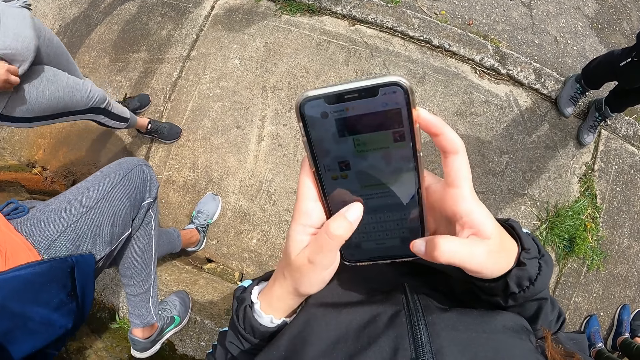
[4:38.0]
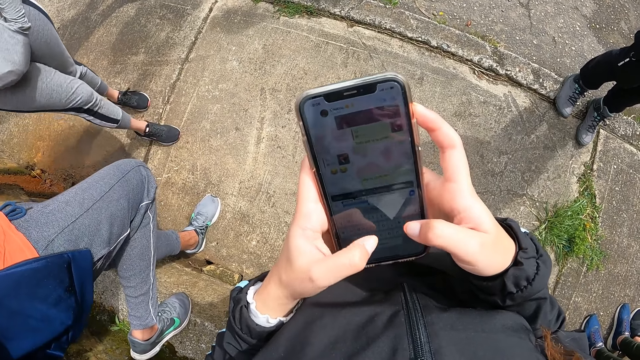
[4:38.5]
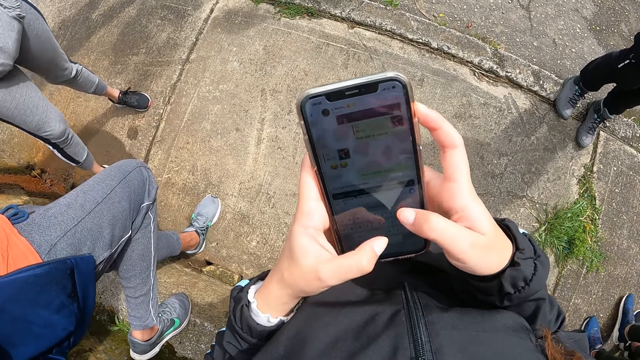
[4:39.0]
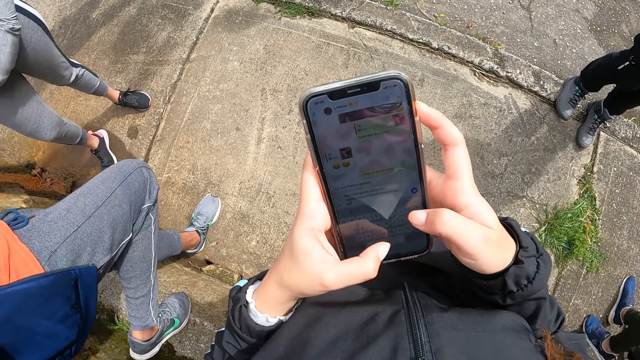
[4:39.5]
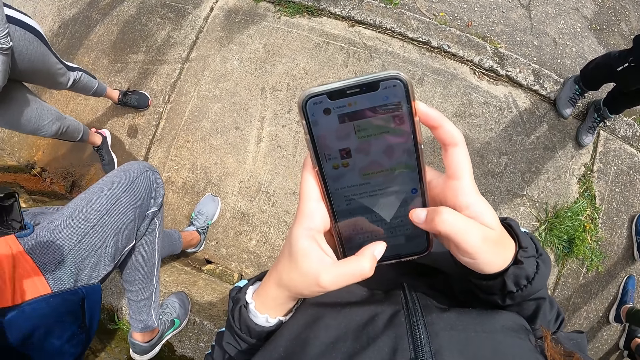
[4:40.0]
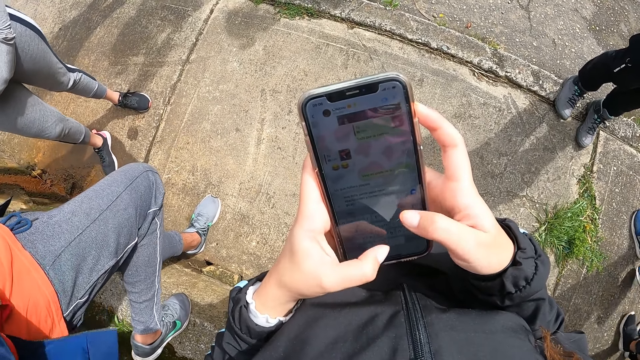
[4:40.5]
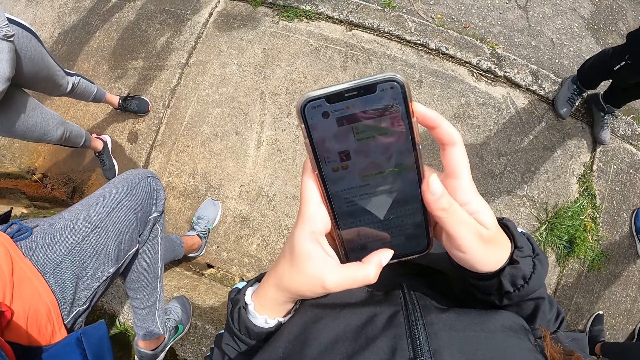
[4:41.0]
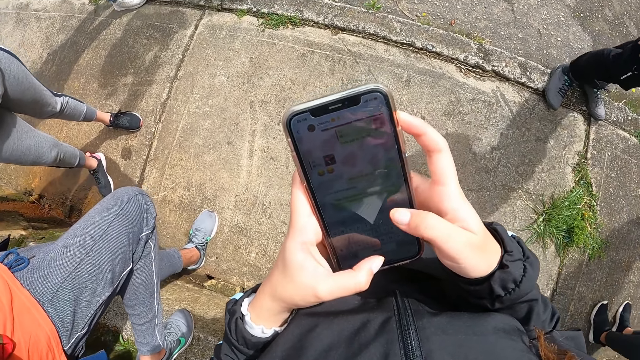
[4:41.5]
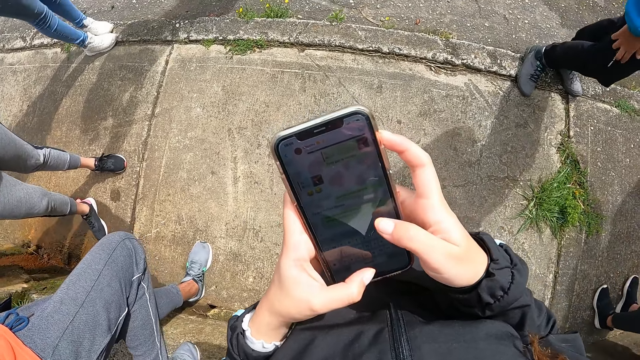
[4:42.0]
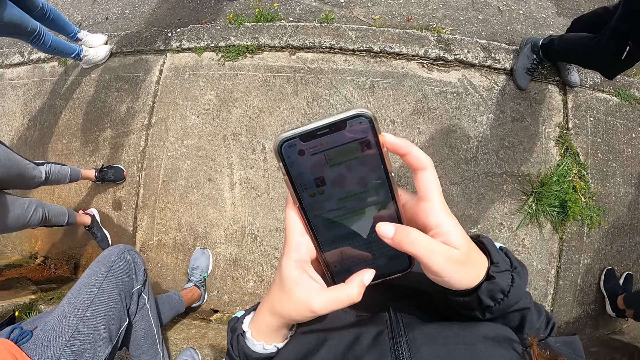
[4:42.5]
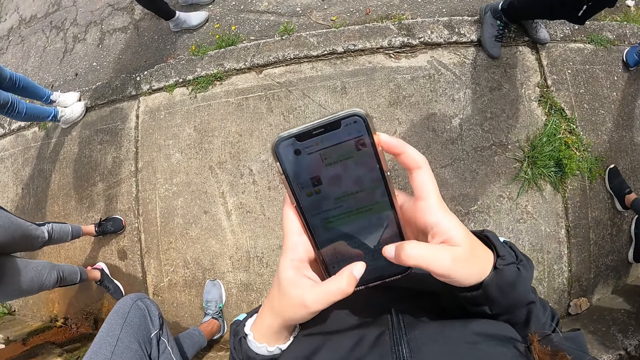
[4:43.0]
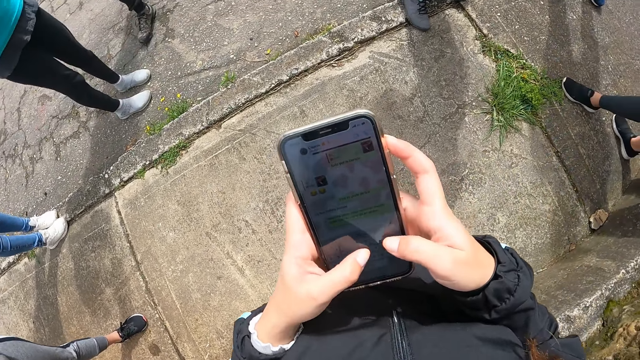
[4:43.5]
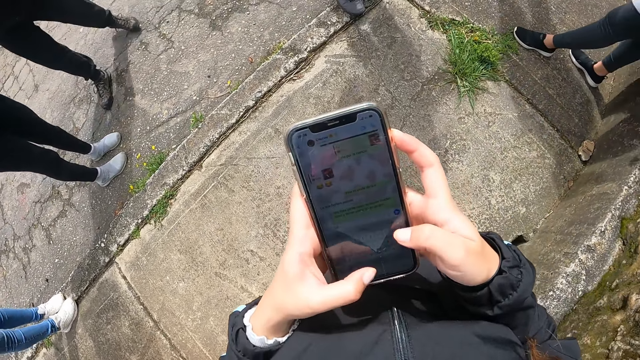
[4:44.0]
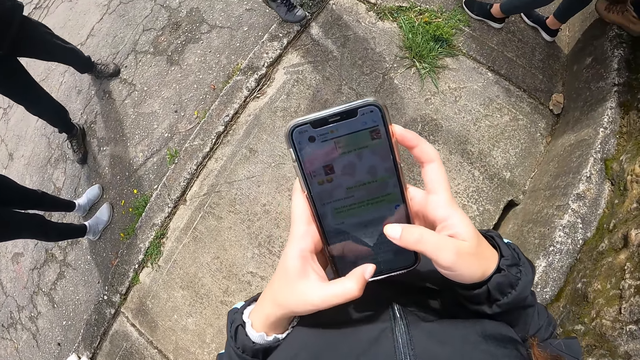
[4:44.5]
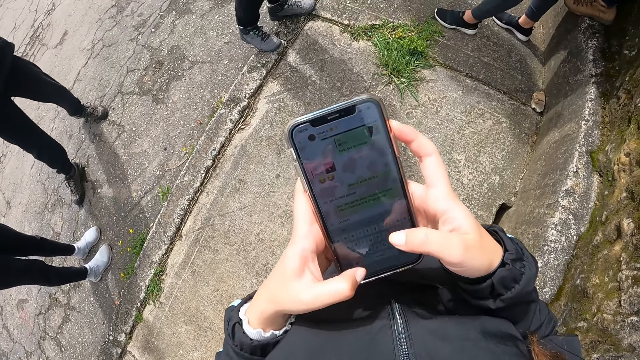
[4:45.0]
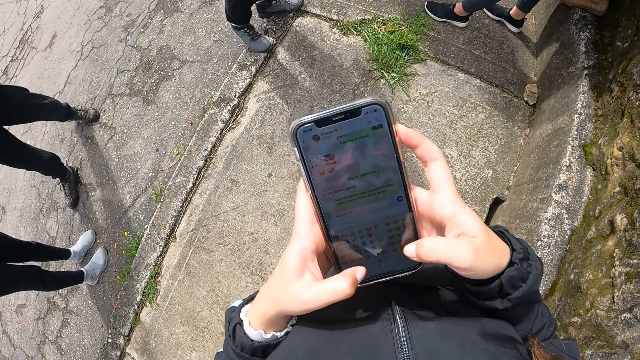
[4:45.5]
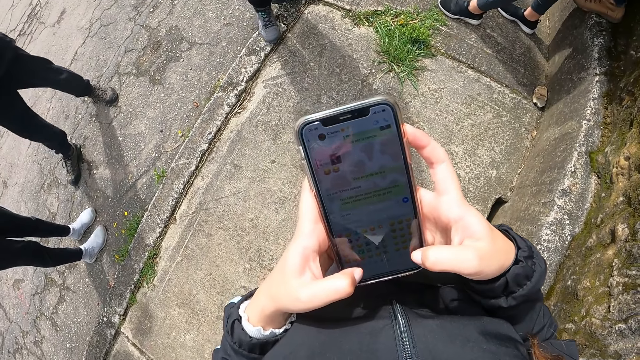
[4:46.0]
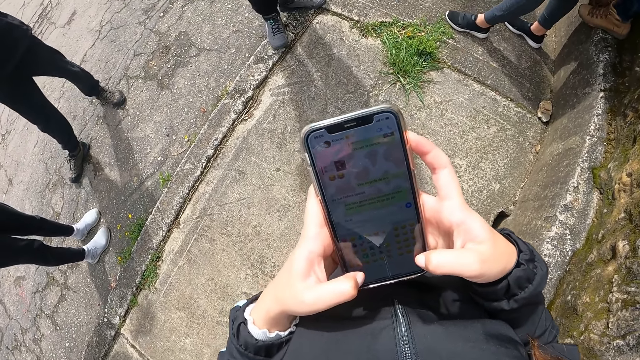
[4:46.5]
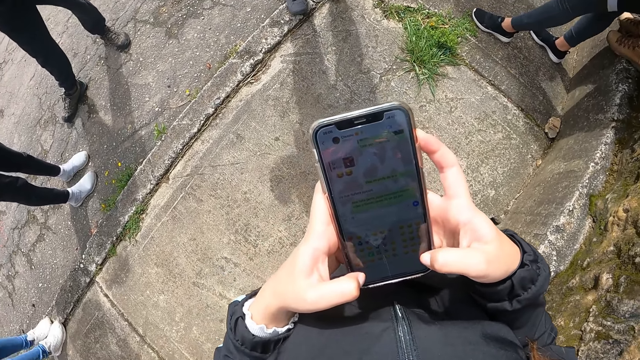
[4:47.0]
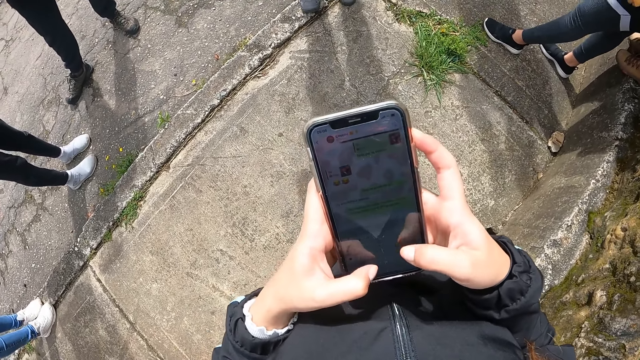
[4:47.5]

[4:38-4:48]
A woman puts a hand in her hood. Another woman holds a trouser zip. The camera wearer operates a phone.

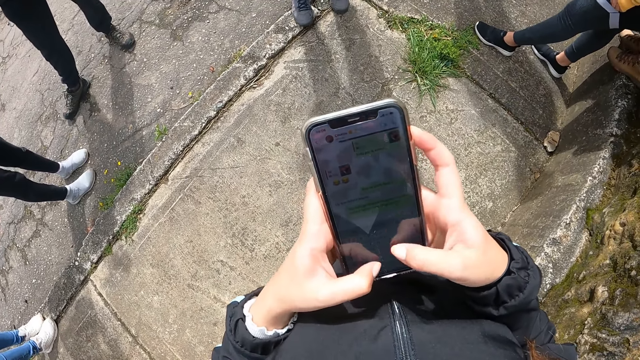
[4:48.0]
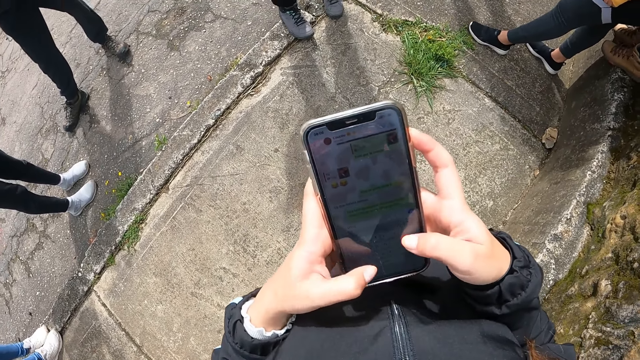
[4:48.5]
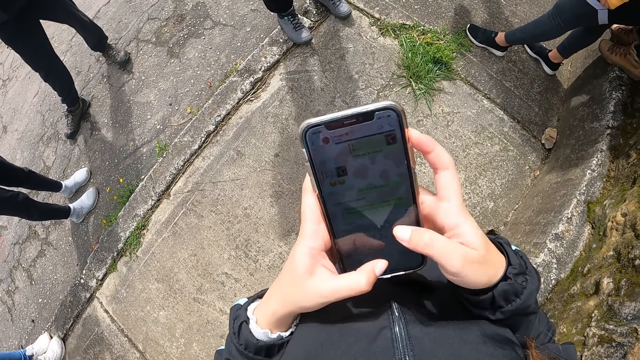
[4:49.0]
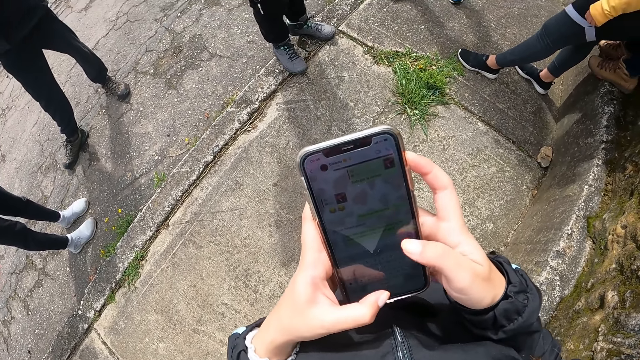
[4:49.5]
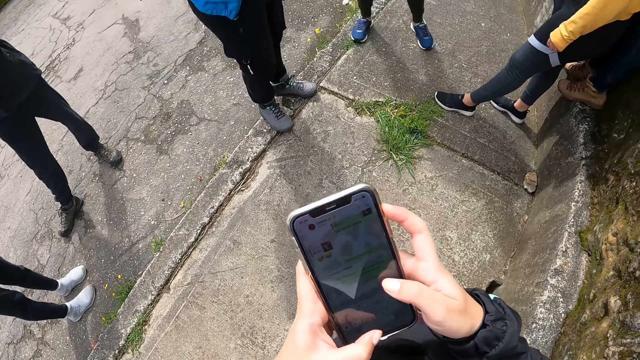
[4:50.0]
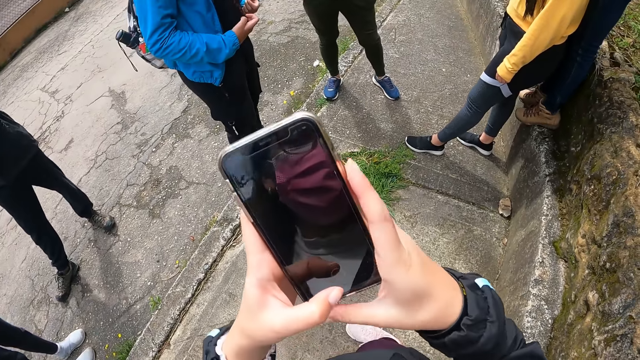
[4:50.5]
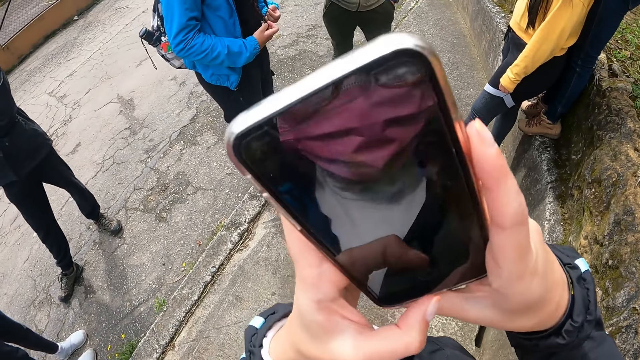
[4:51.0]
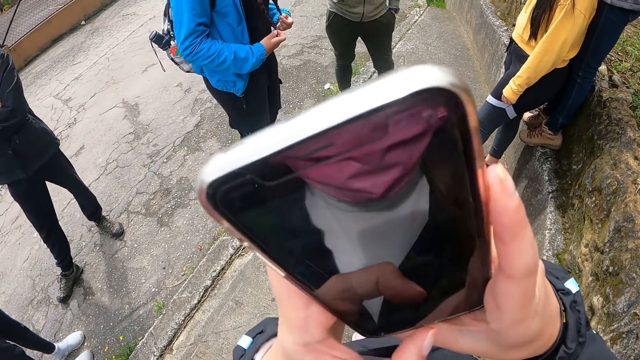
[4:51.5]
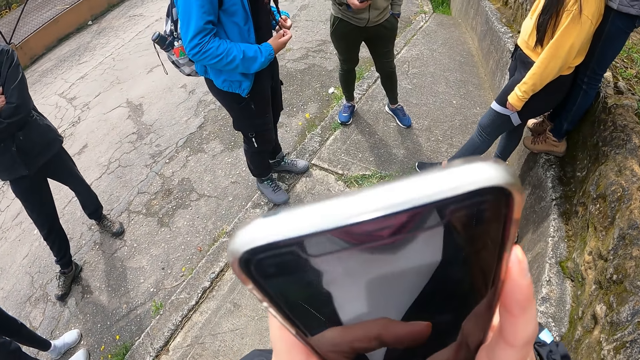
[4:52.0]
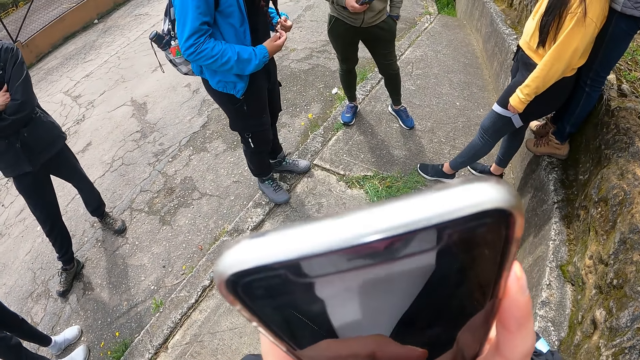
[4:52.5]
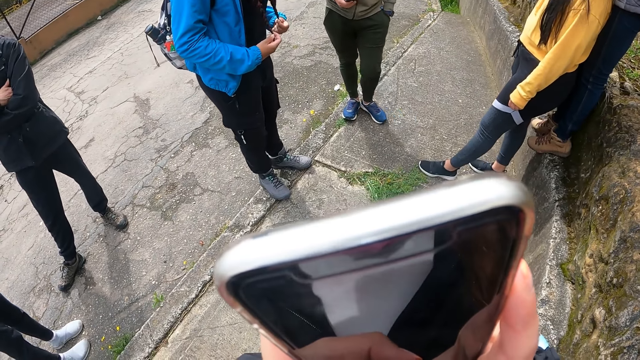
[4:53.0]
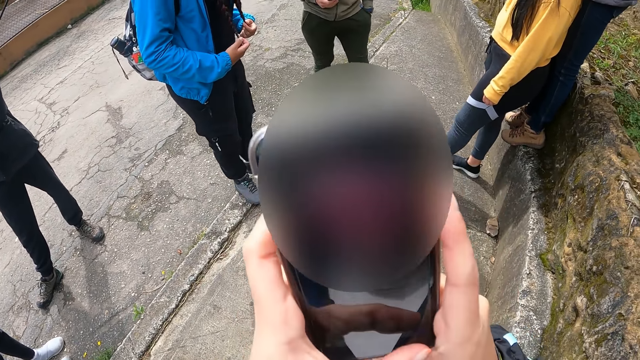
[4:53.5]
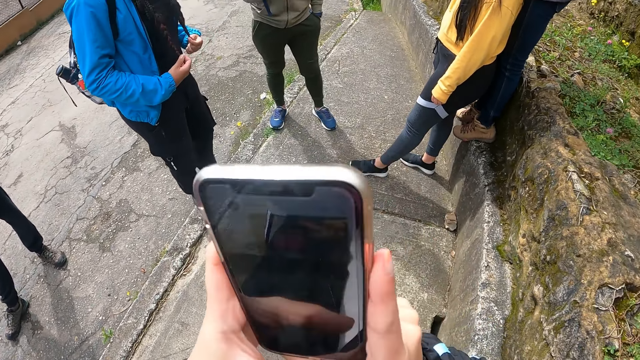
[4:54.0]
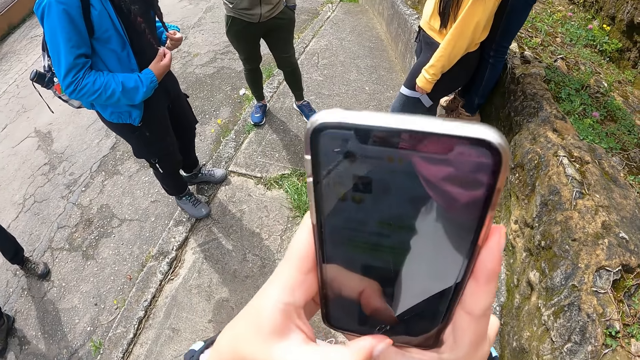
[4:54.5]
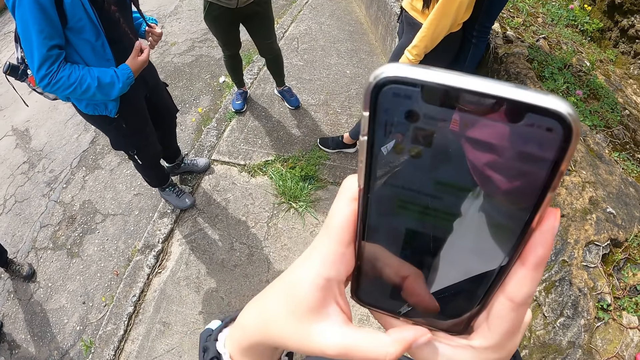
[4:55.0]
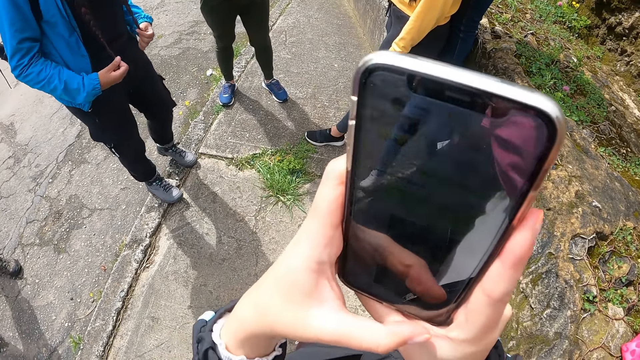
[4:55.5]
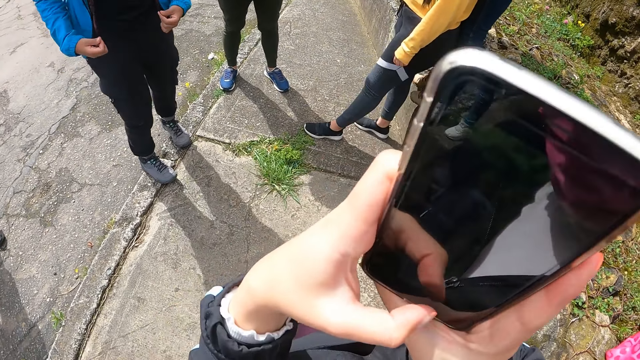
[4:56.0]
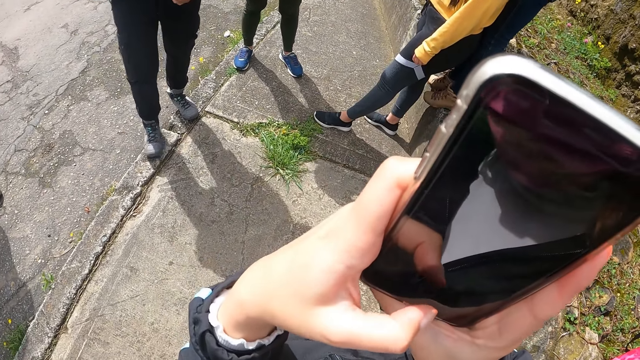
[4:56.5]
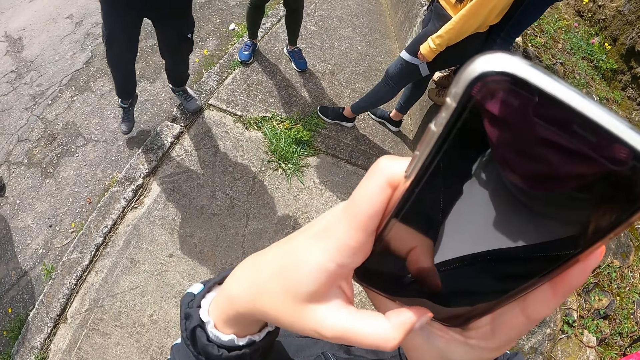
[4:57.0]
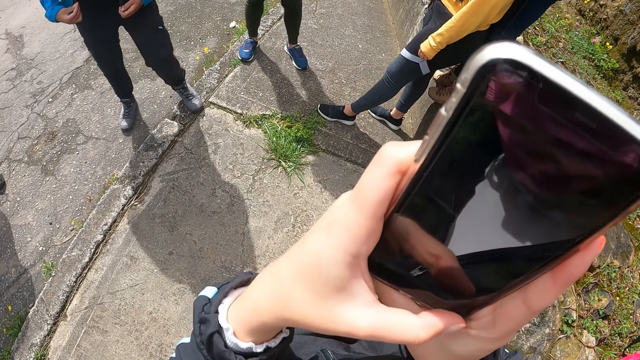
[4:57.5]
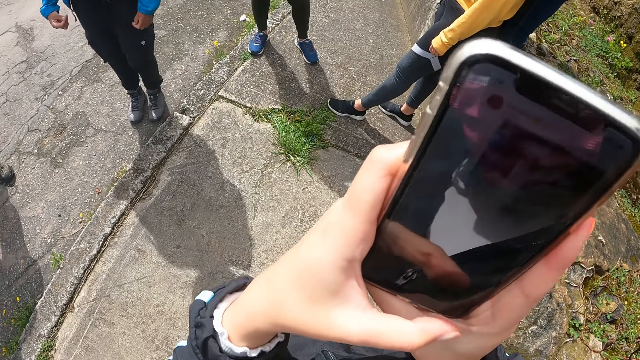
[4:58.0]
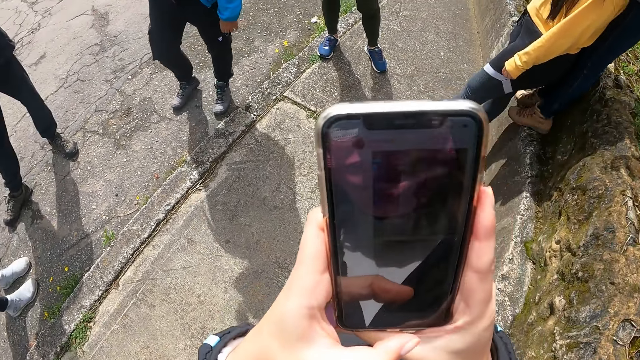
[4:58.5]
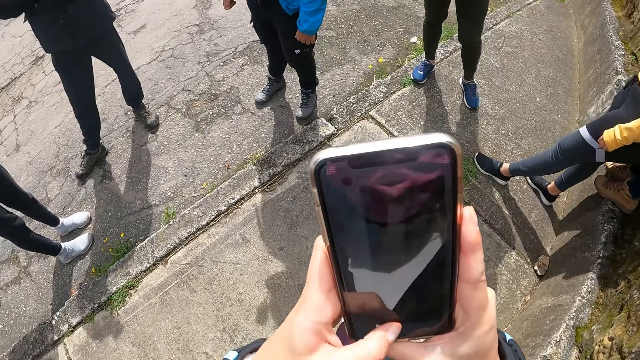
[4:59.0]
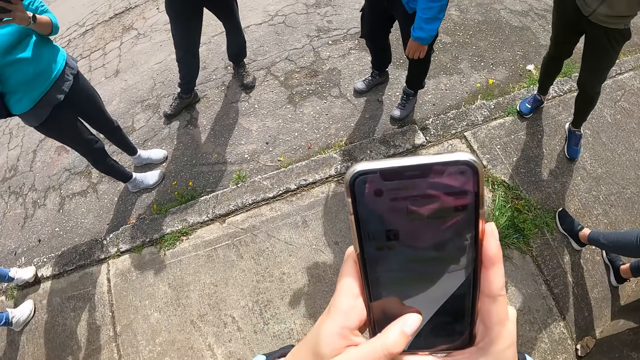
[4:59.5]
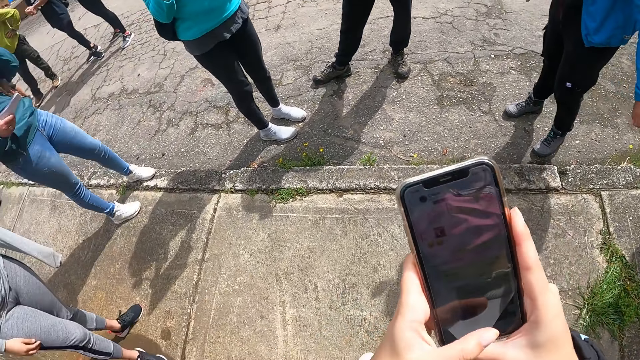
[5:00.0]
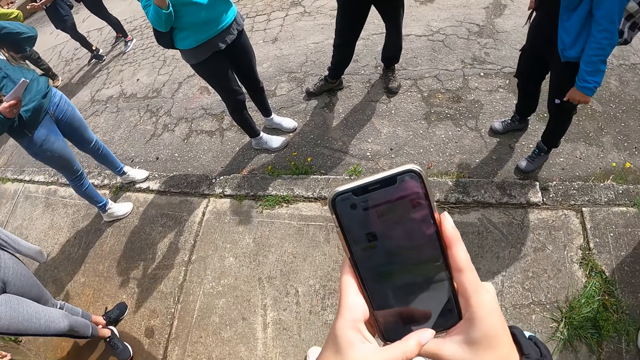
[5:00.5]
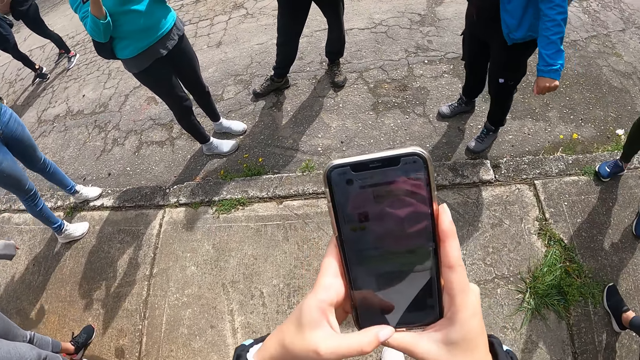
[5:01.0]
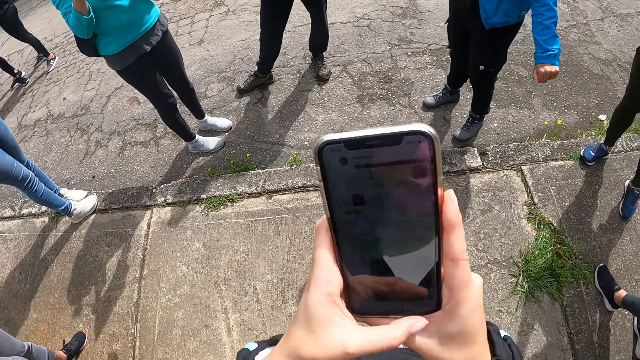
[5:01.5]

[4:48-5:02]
The camera wearer takes a selfie. They stare at the phone. They scroll the phone.
